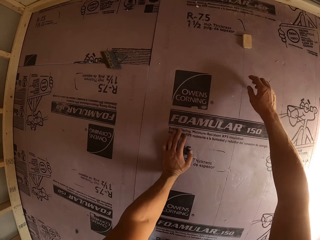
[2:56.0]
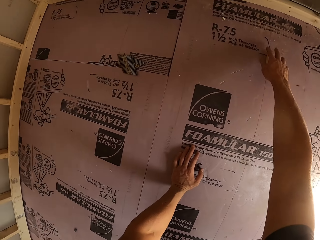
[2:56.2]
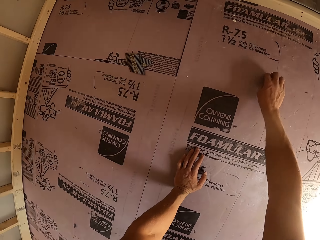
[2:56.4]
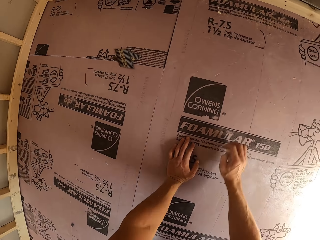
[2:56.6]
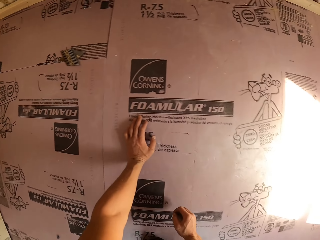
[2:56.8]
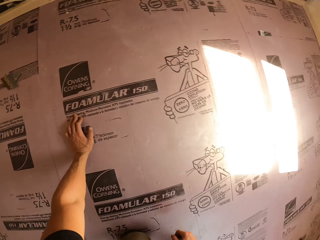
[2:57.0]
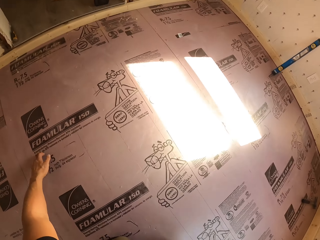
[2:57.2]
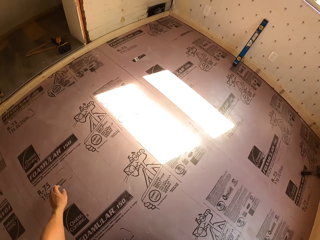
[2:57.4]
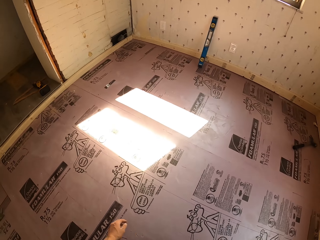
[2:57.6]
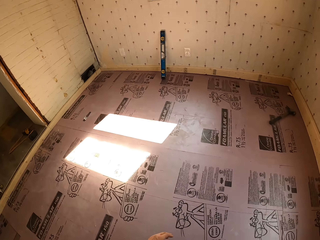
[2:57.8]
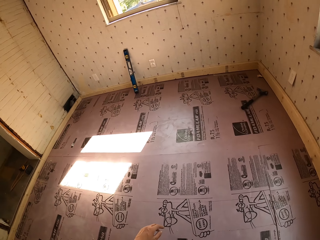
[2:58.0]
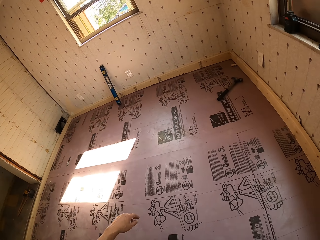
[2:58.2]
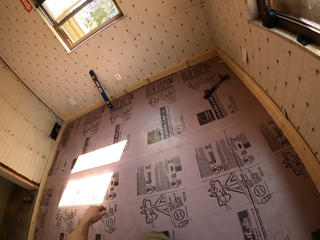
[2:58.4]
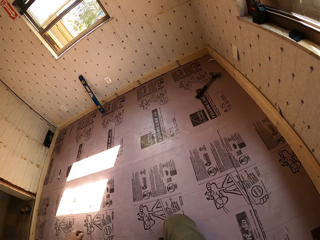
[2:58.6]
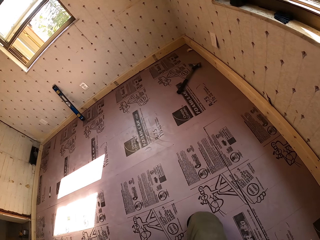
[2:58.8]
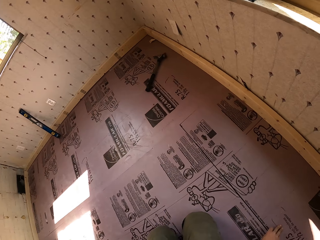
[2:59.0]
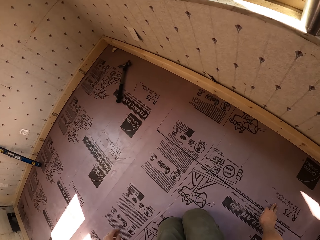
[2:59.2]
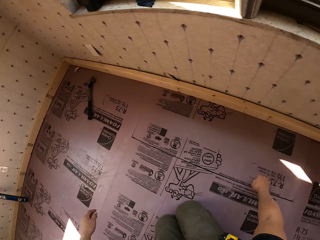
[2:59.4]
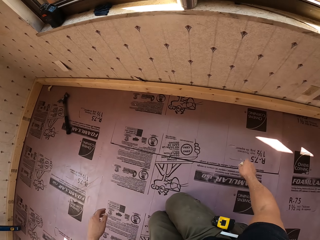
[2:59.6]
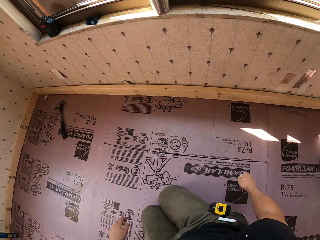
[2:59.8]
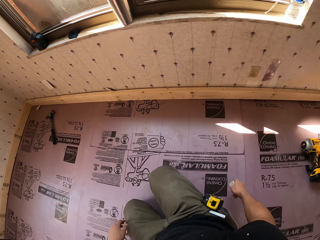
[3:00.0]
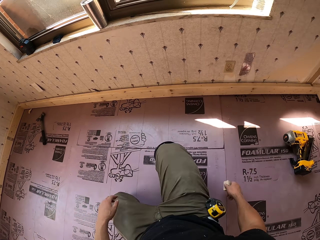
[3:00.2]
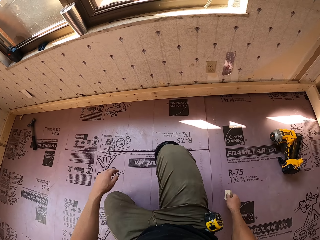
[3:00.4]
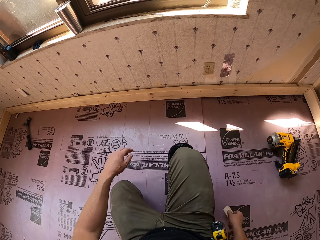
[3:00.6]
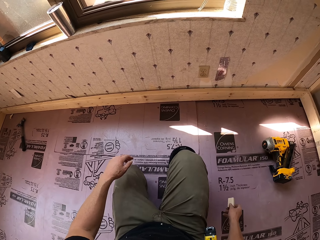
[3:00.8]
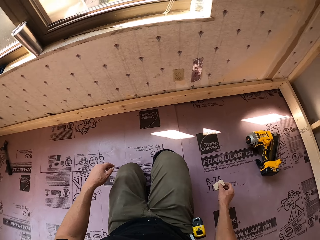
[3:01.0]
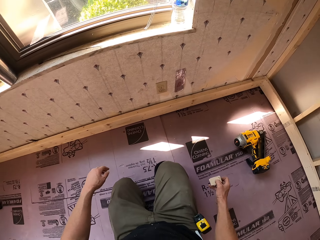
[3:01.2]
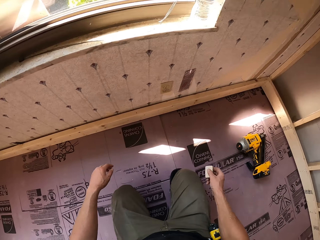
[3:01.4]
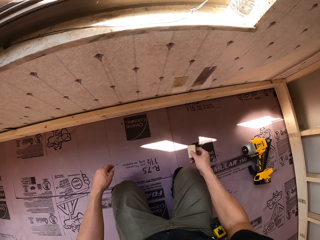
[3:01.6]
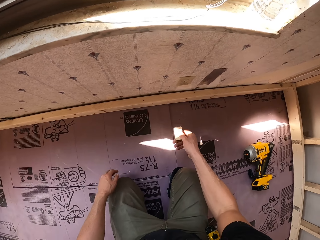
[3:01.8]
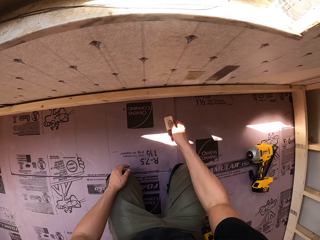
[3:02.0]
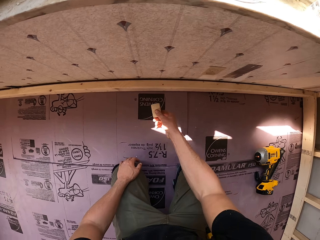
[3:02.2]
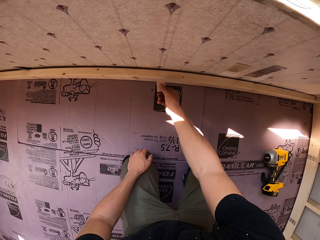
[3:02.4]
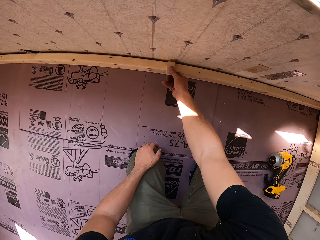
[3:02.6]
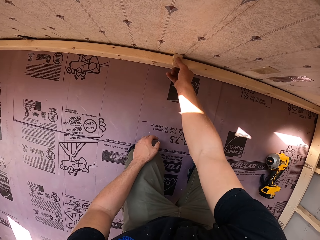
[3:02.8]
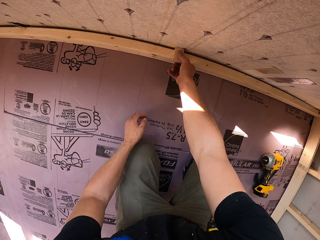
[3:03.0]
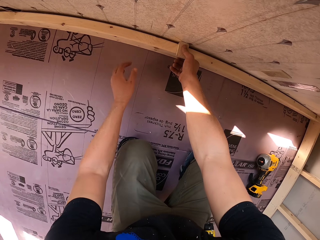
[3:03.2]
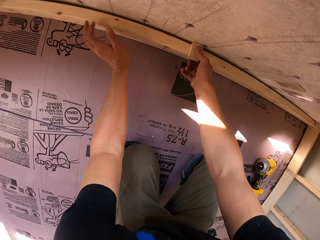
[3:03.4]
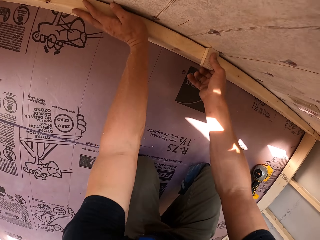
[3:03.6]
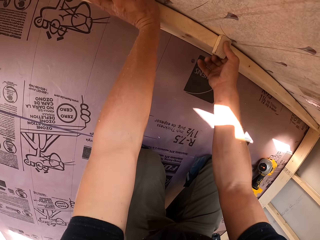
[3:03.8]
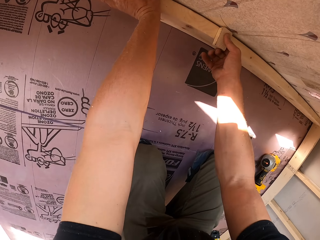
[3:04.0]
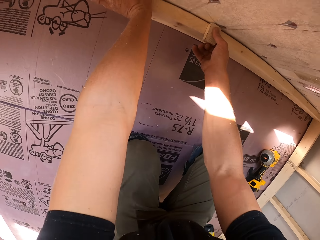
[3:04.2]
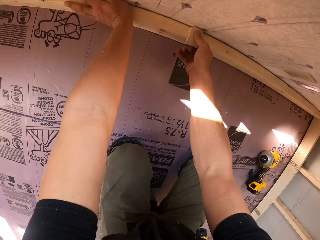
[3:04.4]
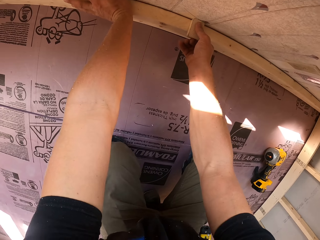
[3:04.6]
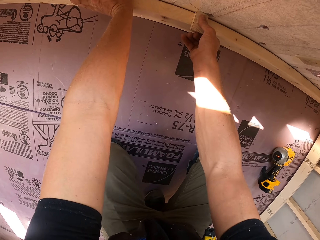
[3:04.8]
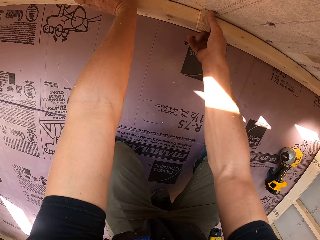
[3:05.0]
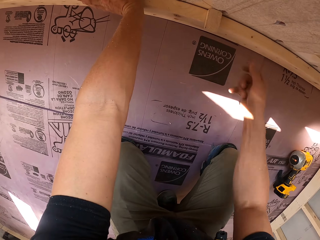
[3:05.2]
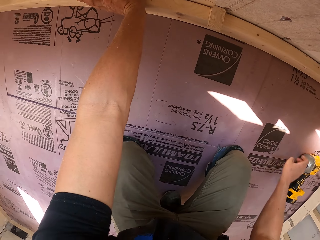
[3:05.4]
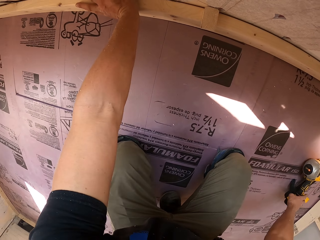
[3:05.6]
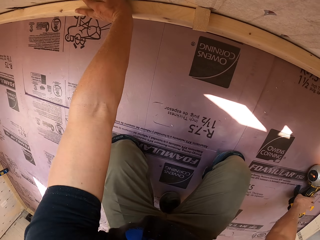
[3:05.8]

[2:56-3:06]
The camera wearer moves forward. They pick a piece of wood. They move around the room. They place the small piece of wood on the main wood.

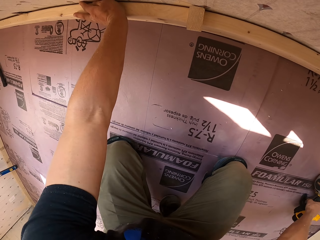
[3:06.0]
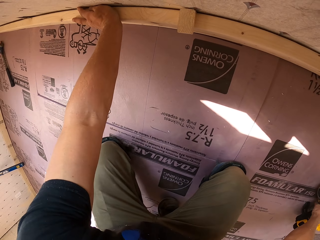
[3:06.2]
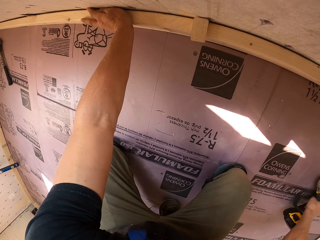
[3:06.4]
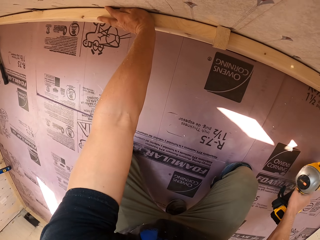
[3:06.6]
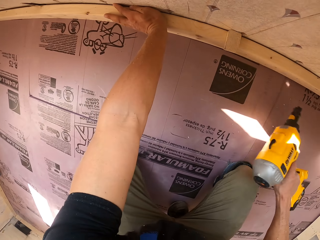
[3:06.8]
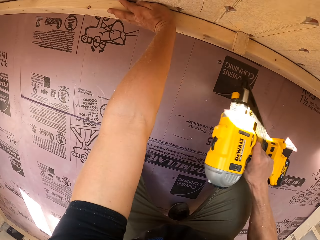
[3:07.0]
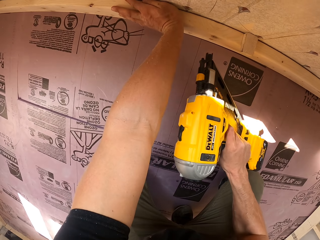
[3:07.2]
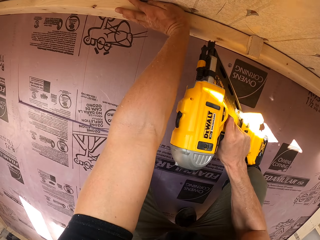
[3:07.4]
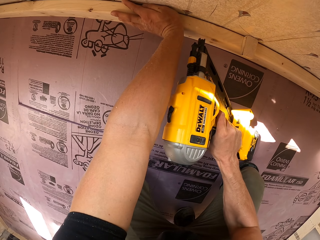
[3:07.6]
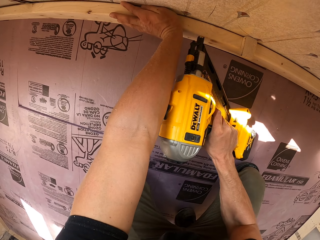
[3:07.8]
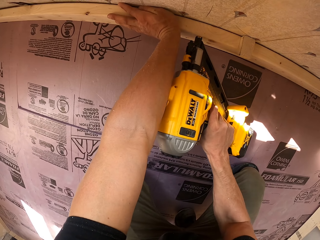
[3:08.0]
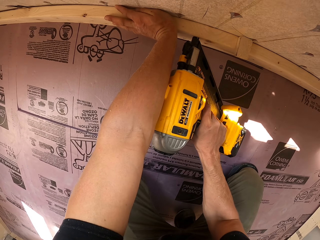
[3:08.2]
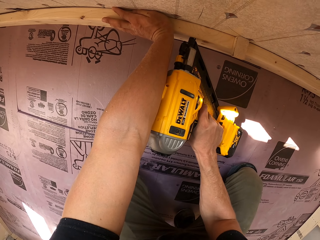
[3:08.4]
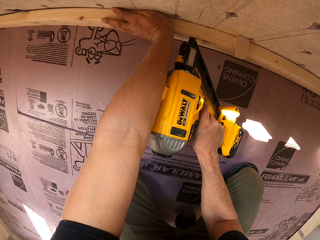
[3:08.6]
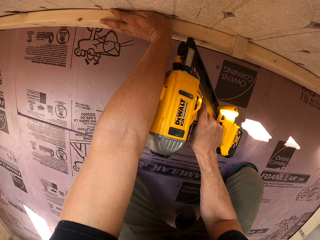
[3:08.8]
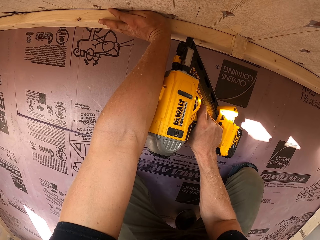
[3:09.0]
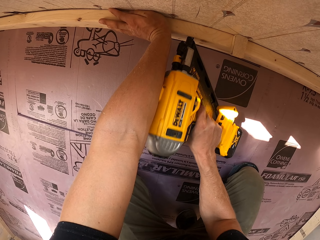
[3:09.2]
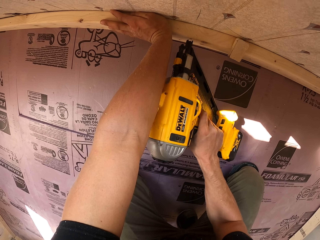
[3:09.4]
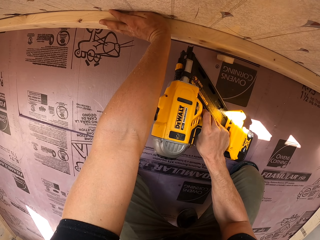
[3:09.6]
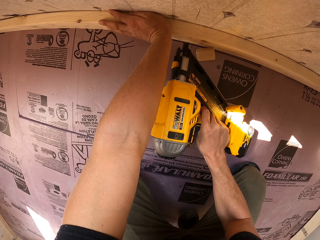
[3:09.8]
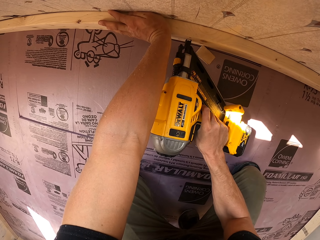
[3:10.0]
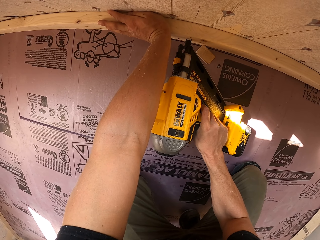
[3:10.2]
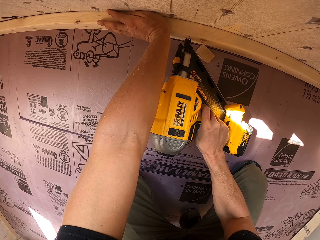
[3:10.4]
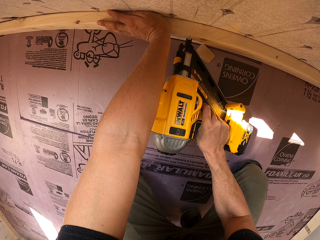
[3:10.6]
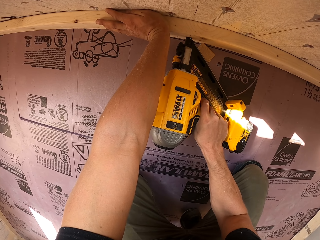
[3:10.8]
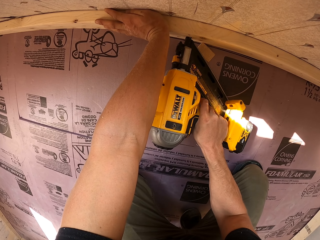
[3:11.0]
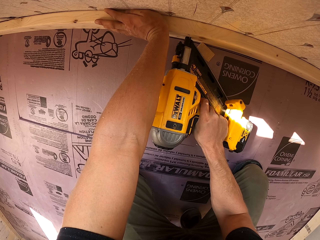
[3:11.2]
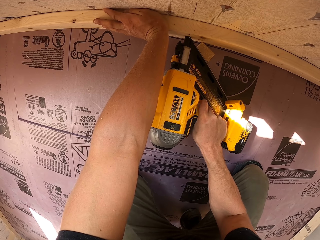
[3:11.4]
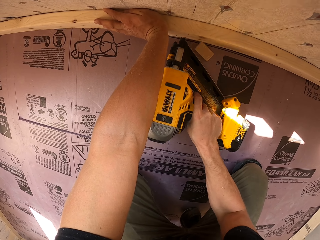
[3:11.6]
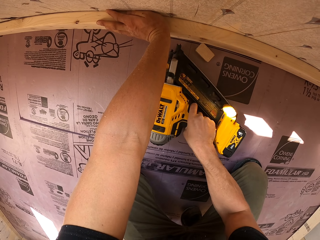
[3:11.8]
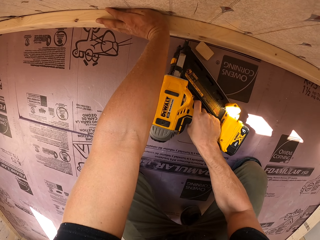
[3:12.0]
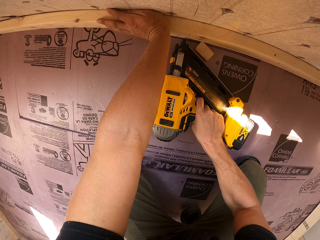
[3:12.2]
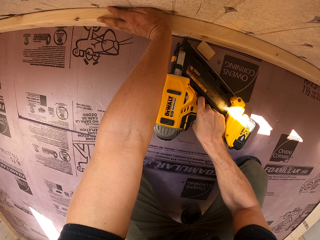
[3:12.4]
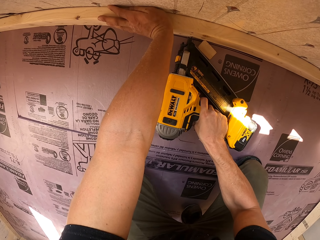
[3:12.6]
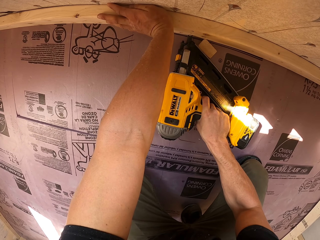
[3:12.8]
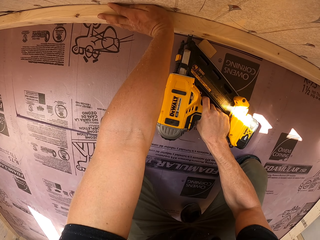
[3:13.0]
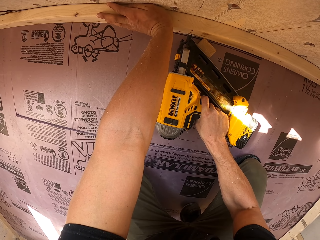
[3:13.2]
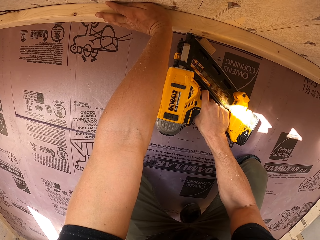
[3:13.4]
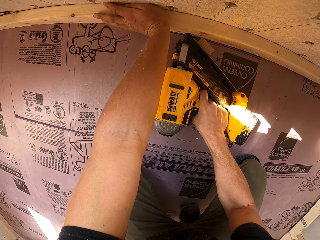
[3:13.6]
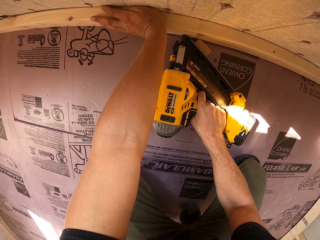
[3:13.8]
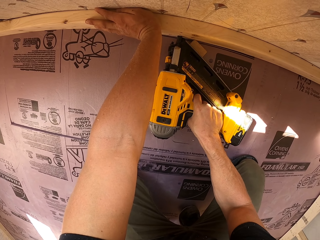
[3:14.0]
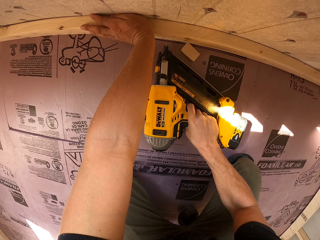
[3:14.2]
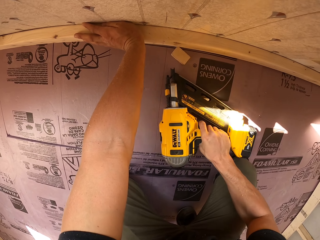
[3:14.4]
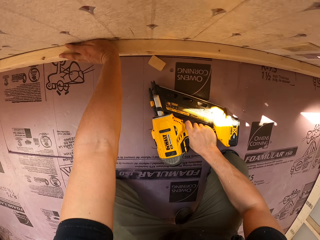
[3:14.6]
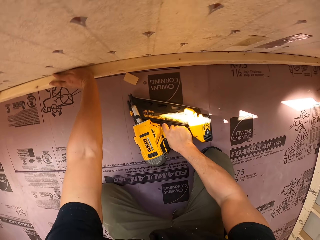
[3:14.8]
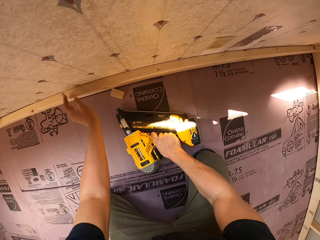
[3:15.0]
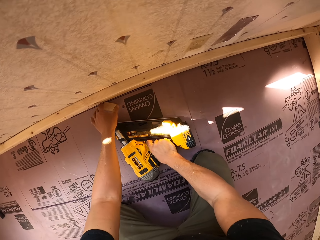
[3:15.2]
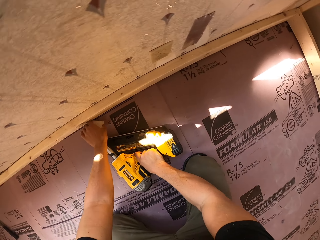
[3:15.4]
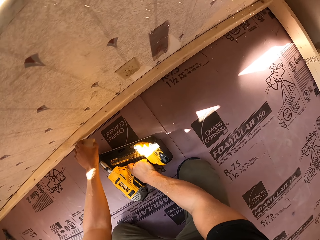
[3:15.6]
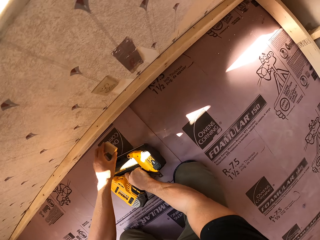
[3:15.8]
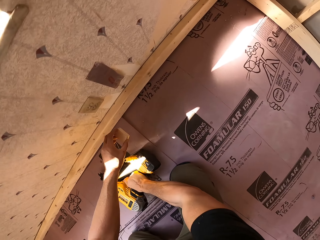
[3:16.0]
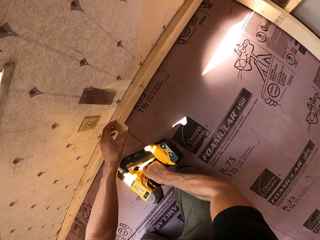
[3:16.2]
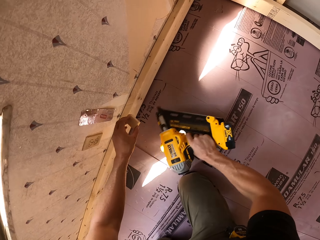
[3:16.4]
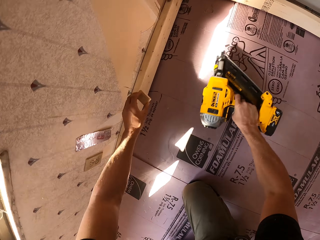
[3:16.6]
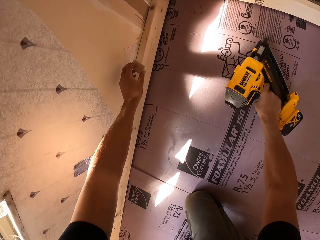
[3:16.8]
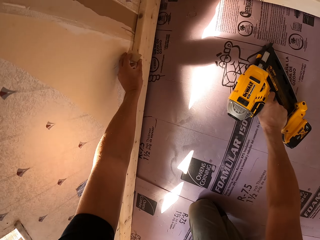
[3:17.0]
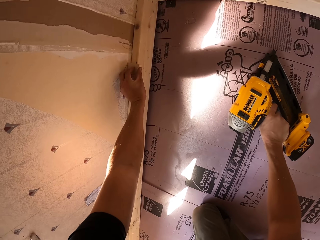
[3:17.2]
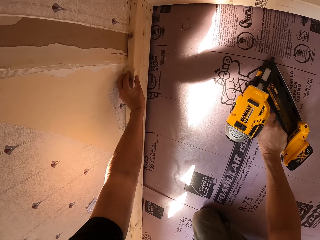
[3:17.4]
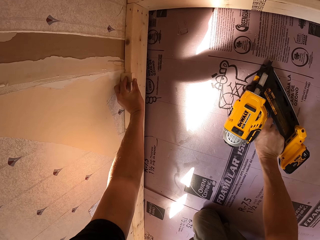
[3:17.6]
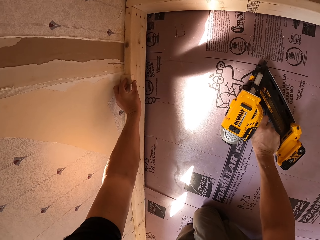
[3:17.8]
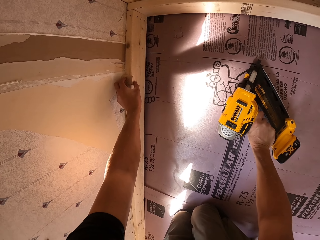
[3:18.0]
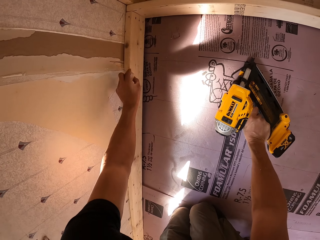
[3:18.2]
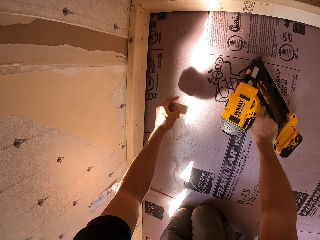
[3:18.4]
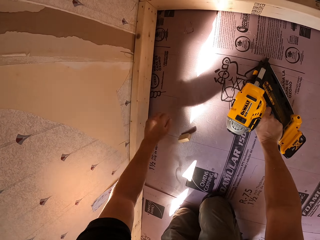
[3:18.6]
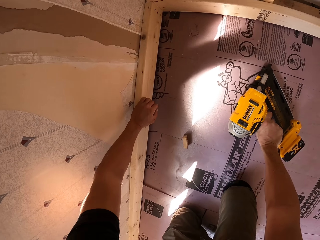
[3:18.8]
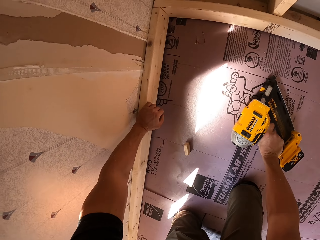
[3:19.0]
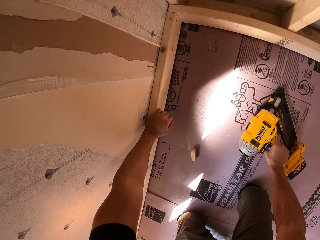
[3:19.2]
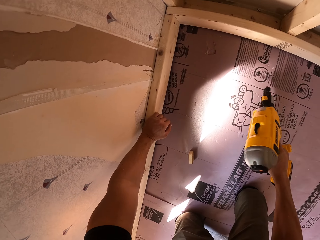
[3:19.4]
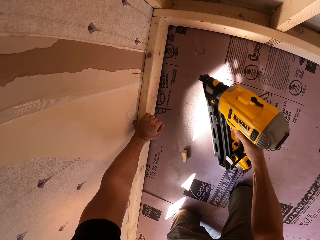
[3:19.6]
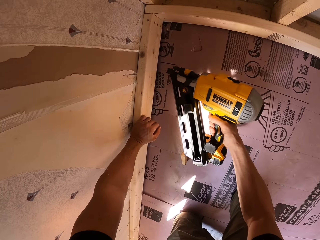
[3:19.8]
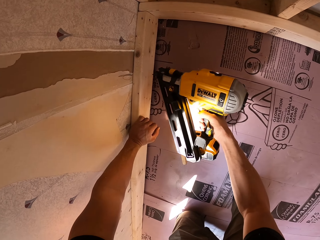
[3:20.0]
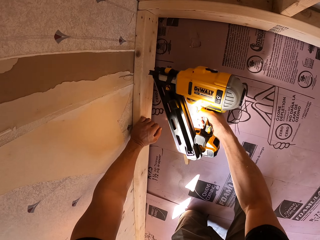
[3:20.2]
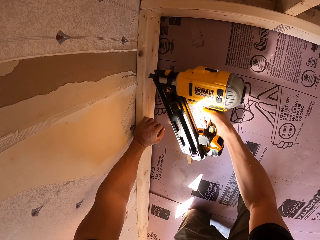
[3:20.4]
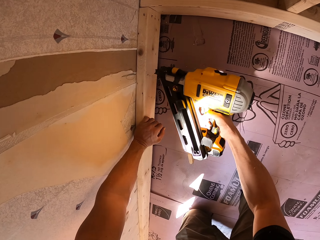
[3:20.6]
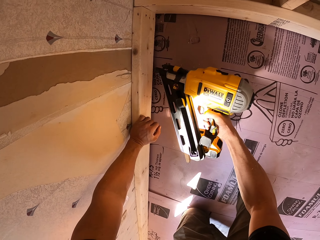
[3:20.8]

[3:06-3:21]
The camera wearer uses a nail gun. They drill the wood. They turn around. They carry a piece of wood. They drop the small piece of wood. They use the nail gun.
